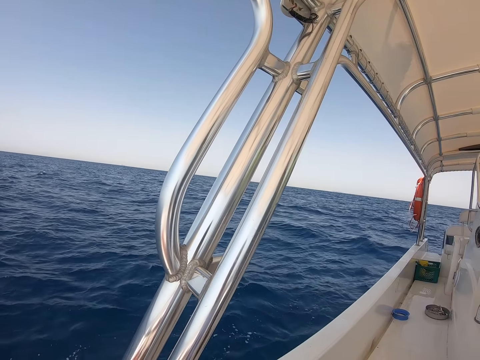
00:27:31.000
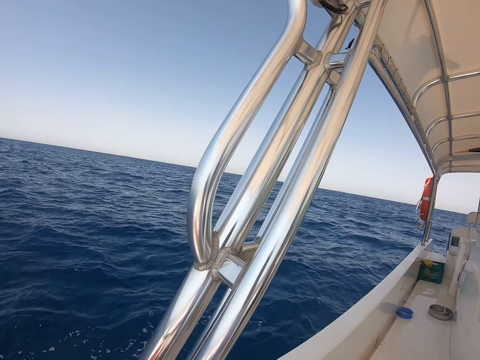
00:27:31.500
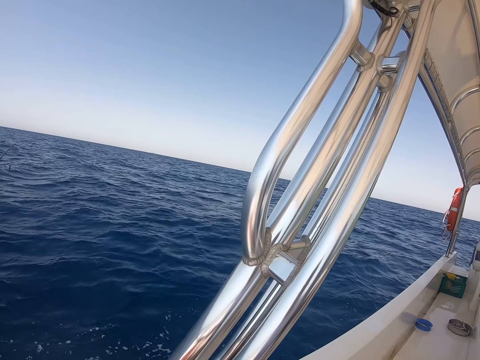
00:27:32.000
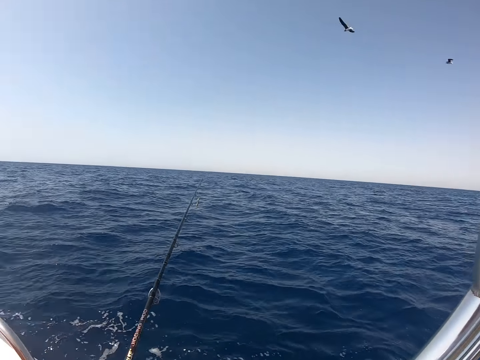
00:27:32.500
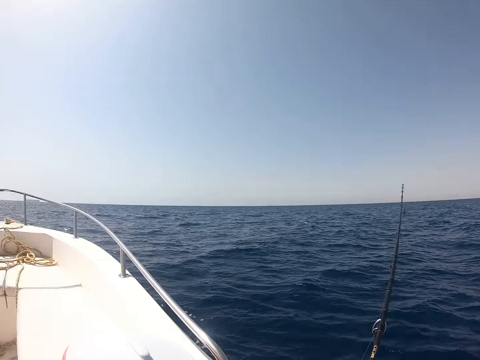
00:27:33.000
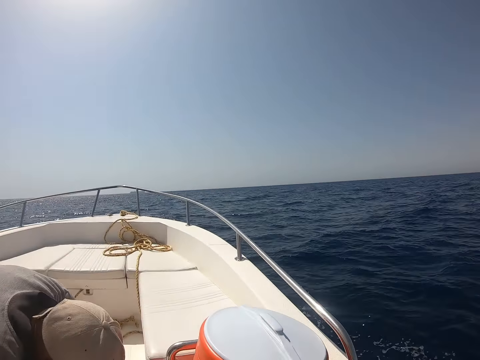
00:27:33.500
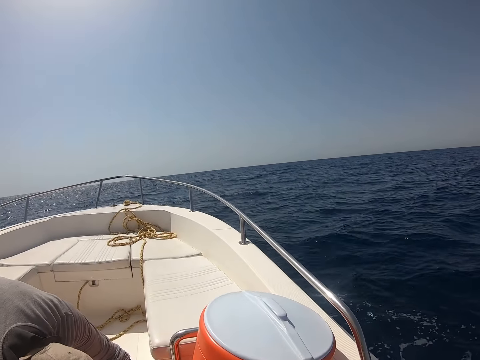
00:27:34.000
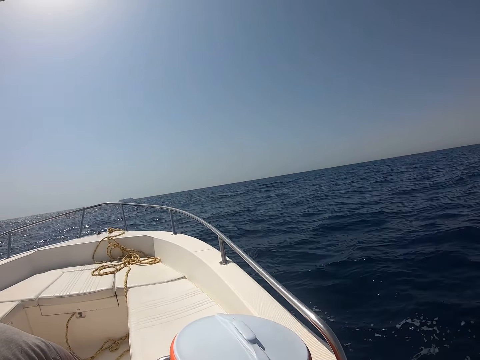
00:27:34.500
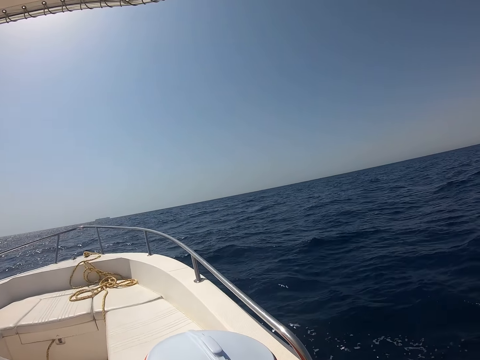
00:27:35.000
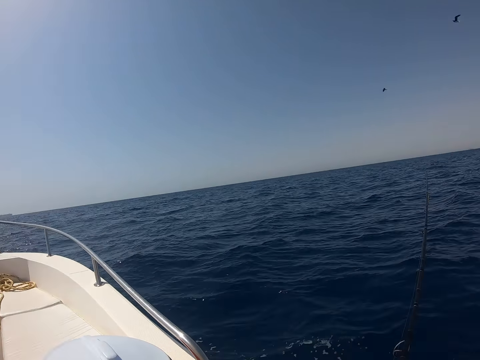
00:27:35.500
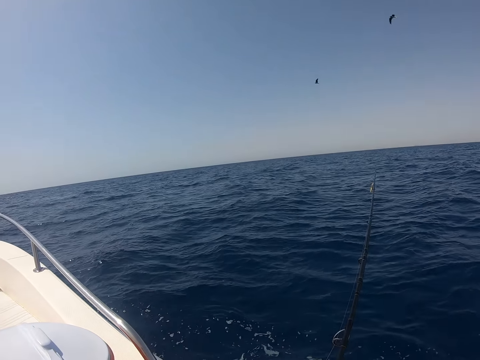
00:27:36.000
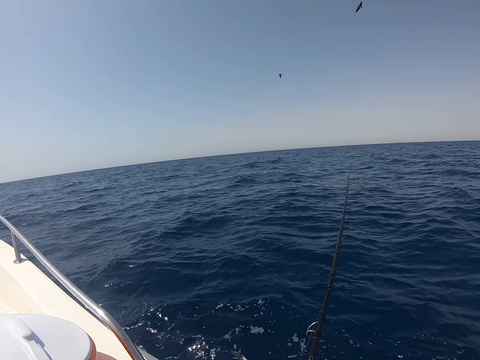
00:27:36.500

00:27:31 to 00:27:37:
A man walks around the boat.

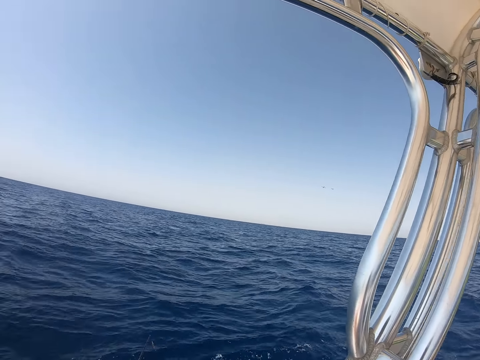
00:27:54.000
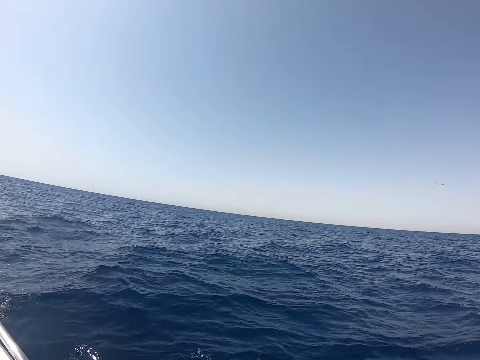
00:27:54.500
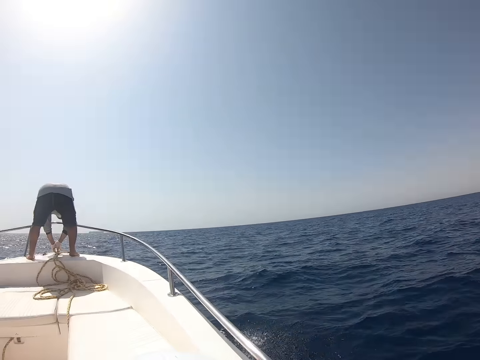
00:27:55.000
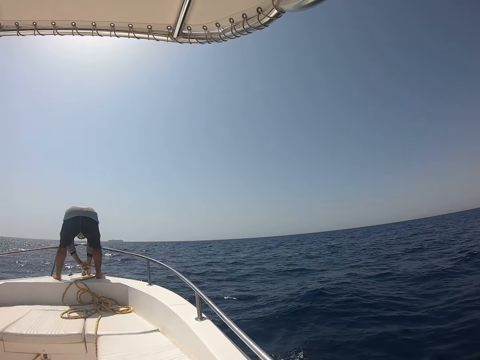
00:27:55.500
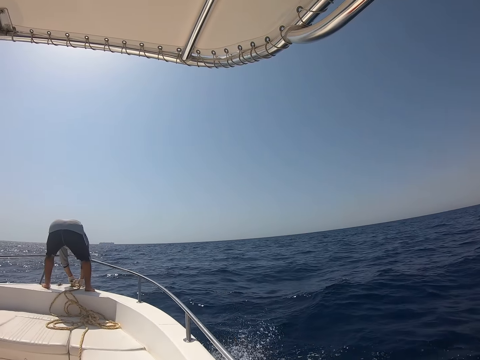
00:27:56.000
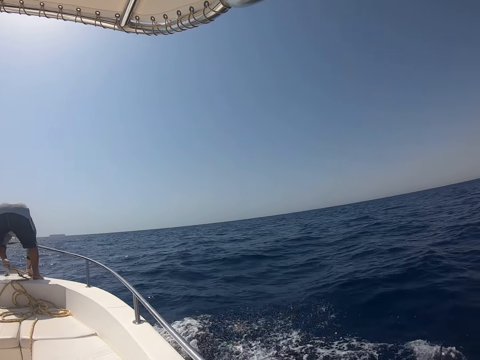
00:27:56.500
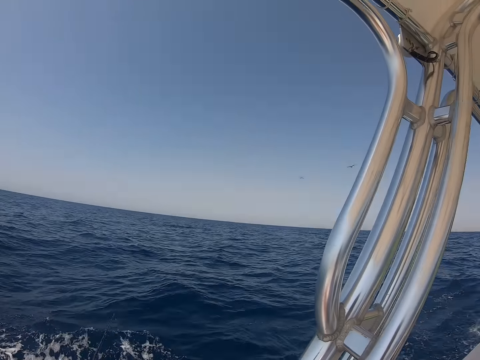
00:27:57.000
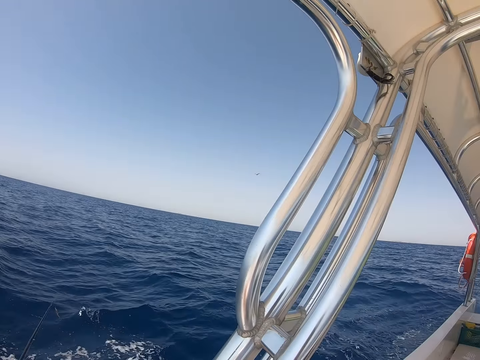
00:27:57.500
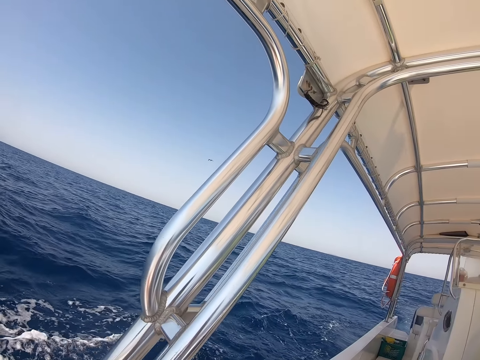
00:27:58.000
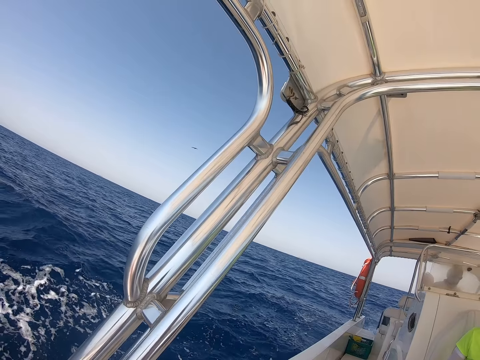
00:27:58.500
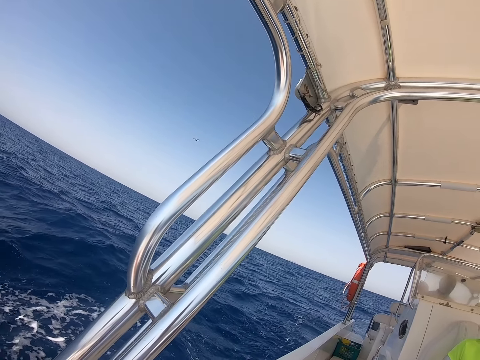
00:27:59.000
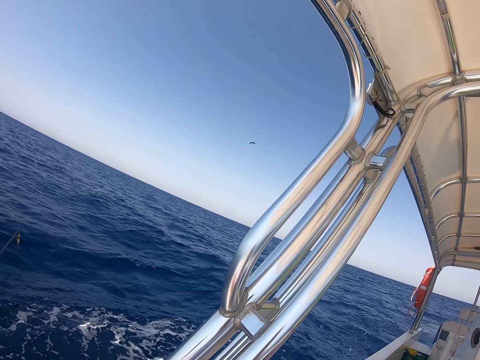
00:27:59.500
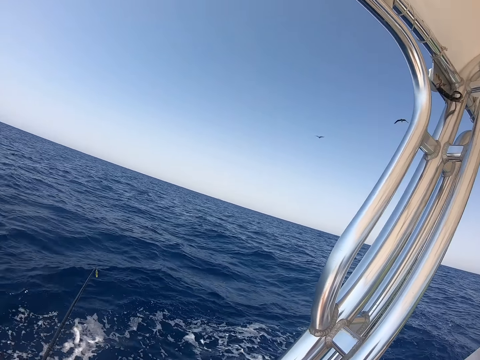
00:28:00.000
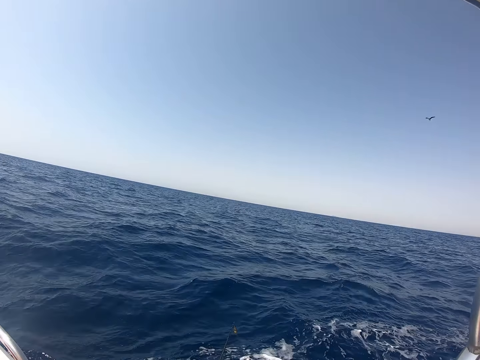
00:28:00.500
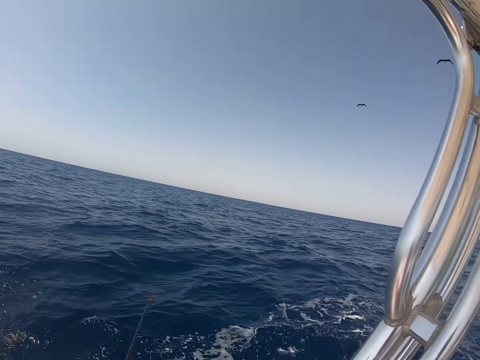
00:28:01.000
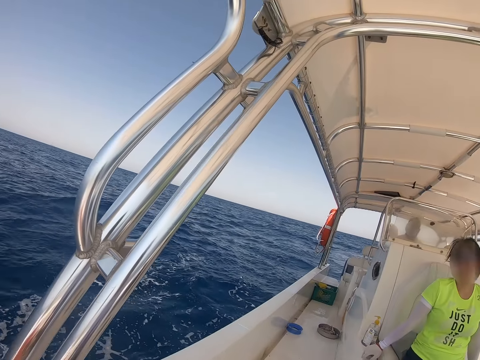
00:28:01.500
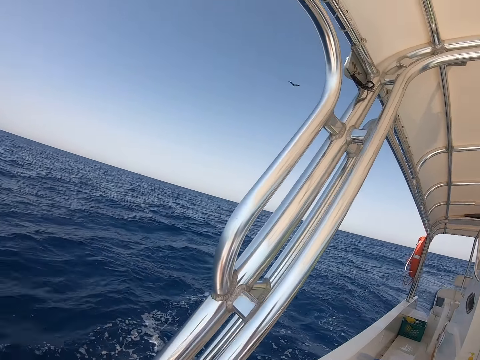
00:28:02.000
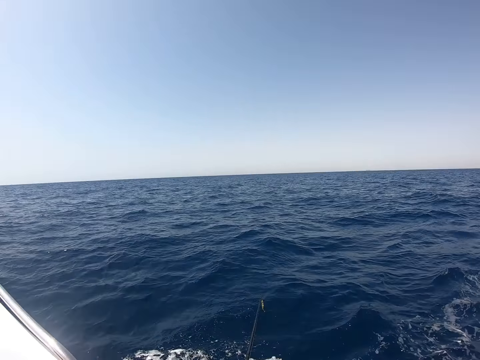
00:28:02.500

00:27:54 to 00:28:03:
A person pulls the rope from the ocean. The camera wearer looks around the ocean.

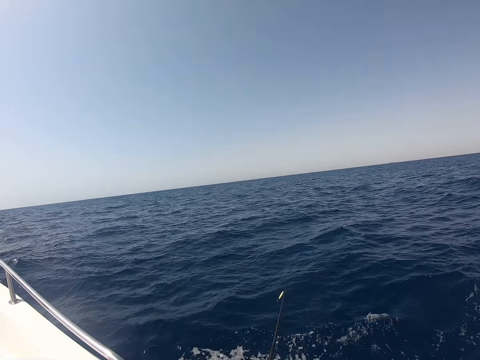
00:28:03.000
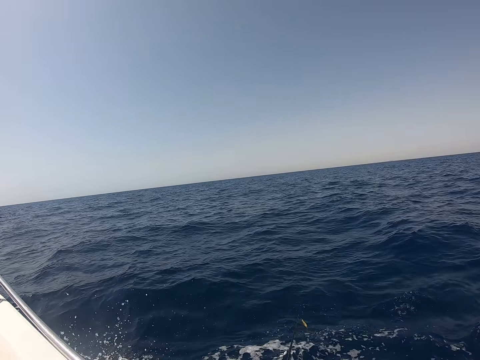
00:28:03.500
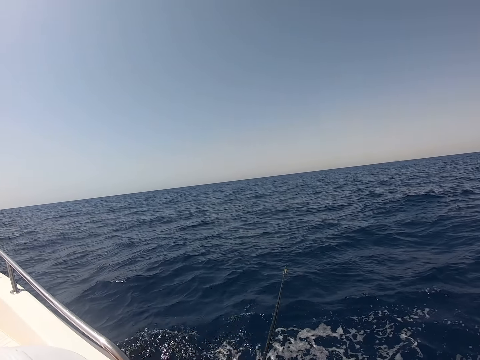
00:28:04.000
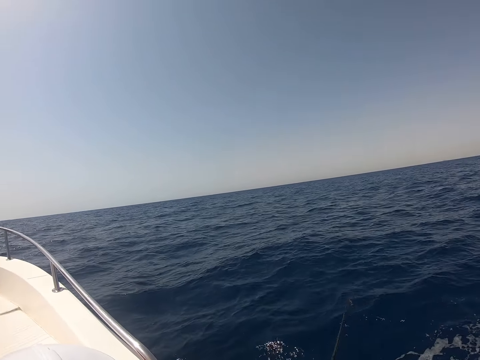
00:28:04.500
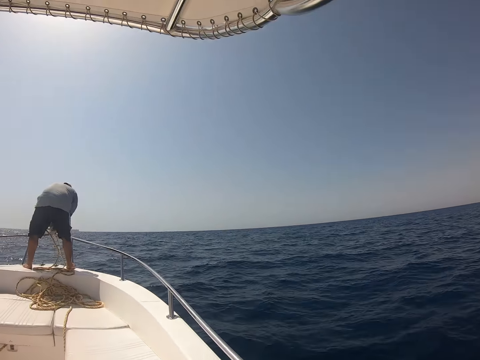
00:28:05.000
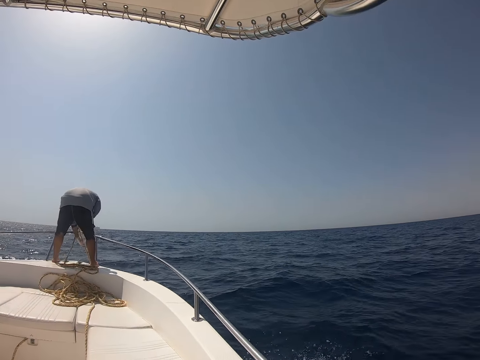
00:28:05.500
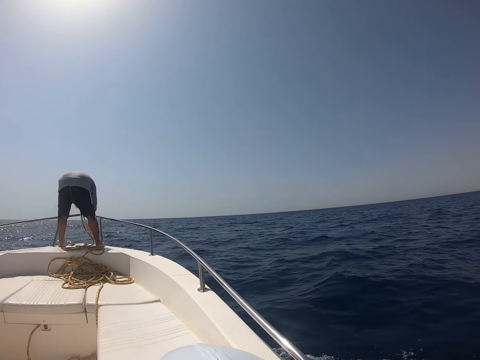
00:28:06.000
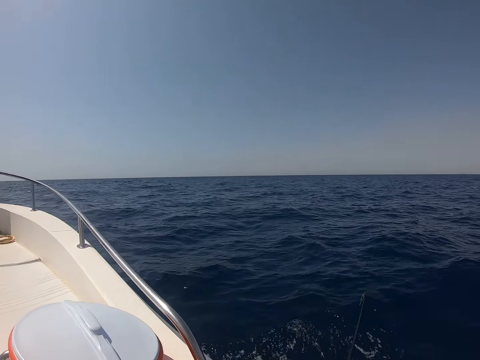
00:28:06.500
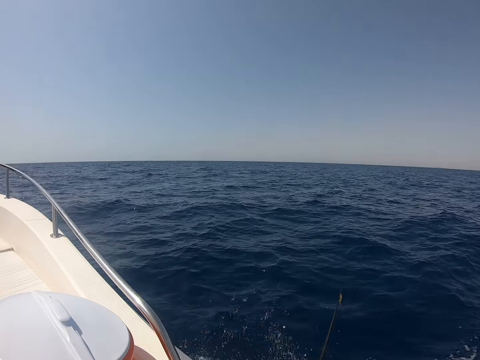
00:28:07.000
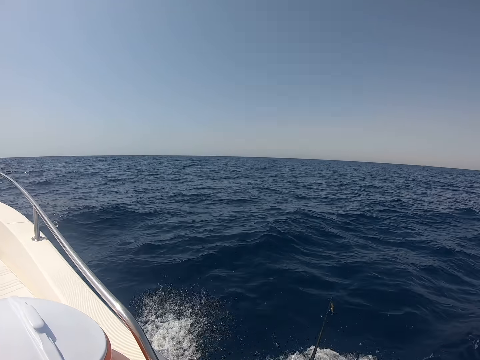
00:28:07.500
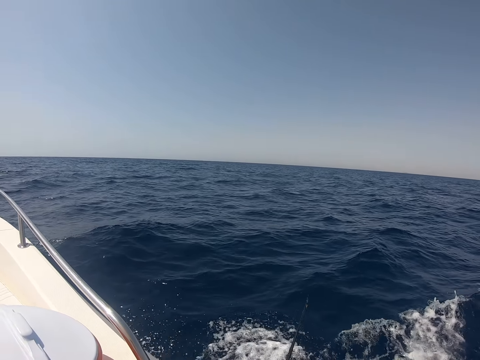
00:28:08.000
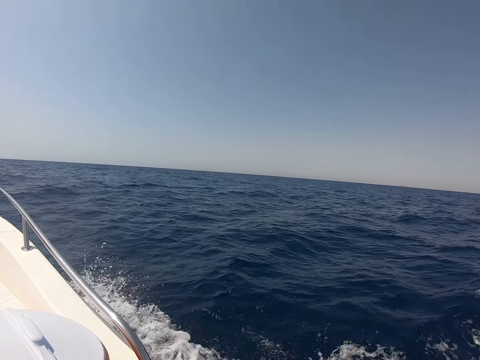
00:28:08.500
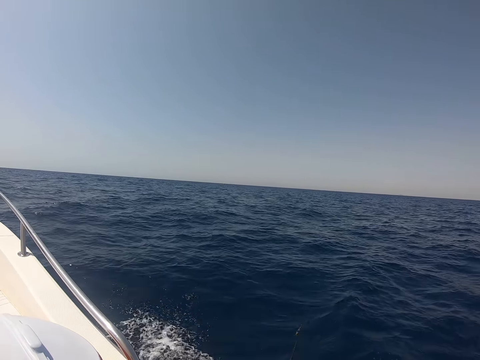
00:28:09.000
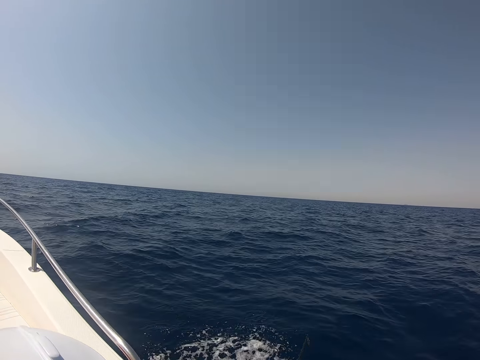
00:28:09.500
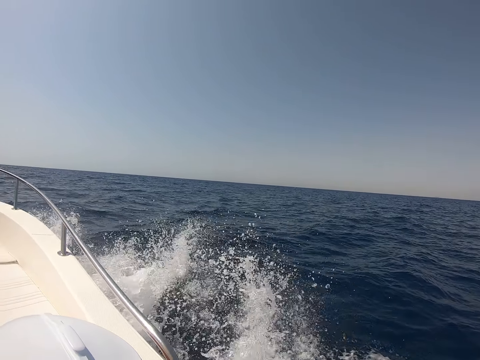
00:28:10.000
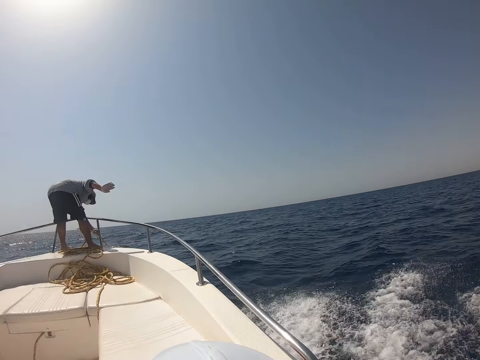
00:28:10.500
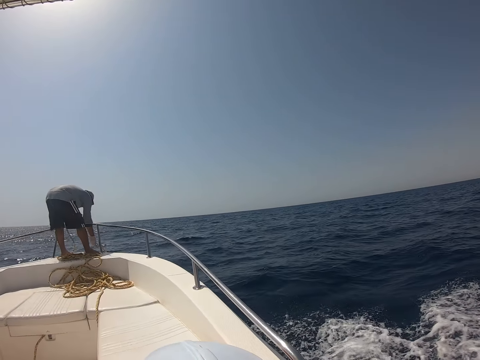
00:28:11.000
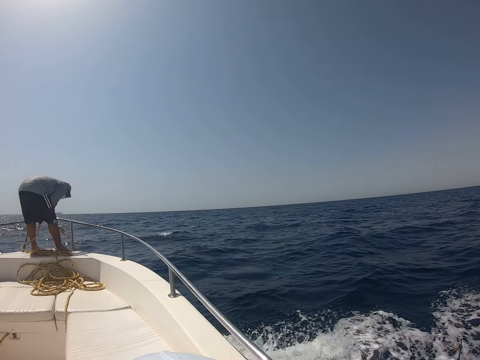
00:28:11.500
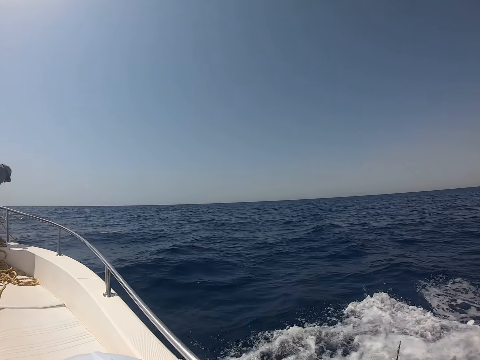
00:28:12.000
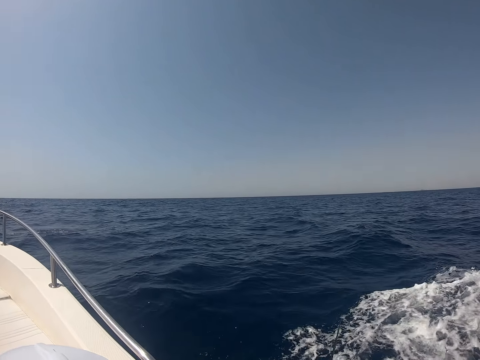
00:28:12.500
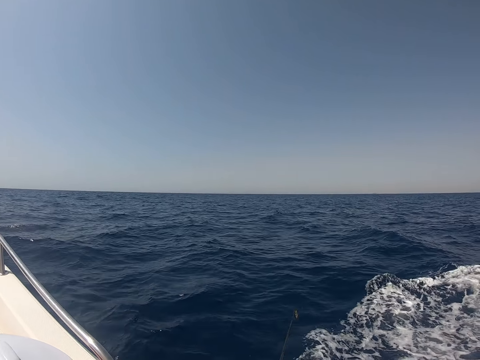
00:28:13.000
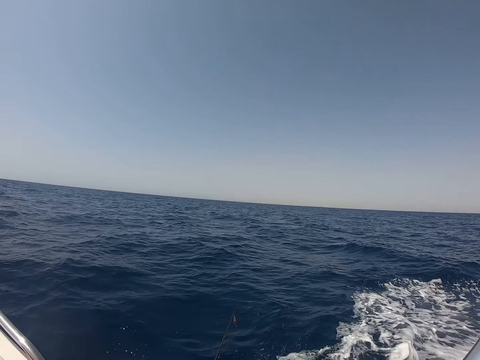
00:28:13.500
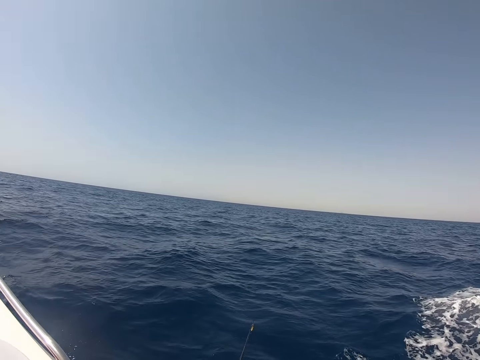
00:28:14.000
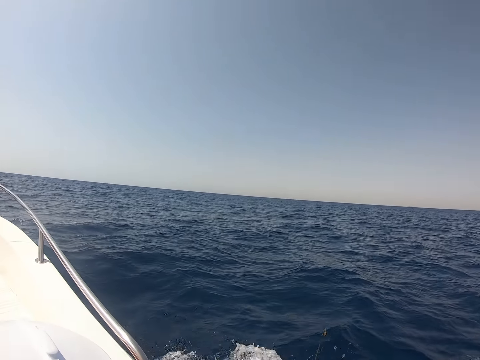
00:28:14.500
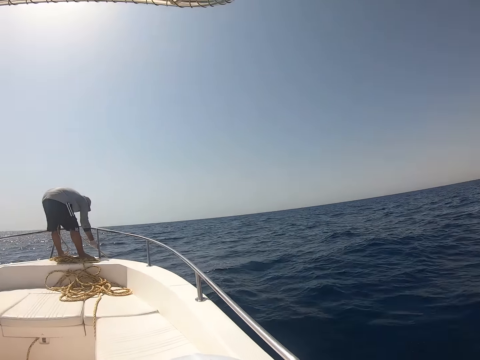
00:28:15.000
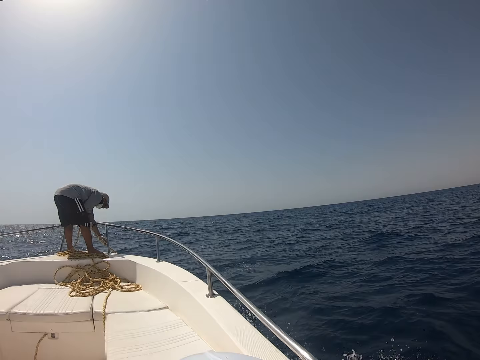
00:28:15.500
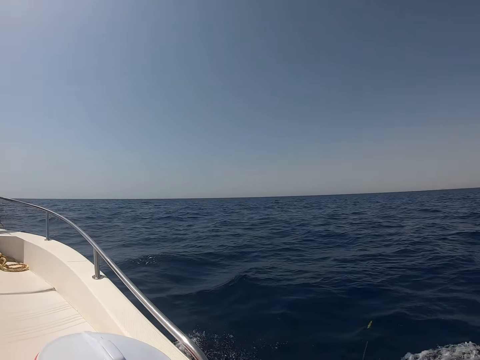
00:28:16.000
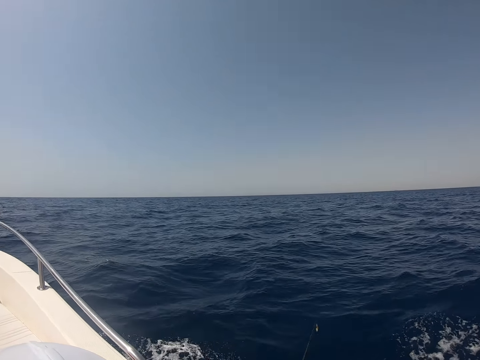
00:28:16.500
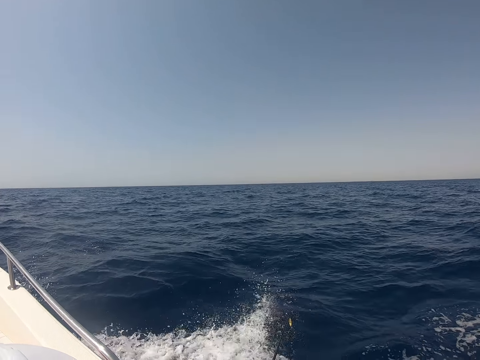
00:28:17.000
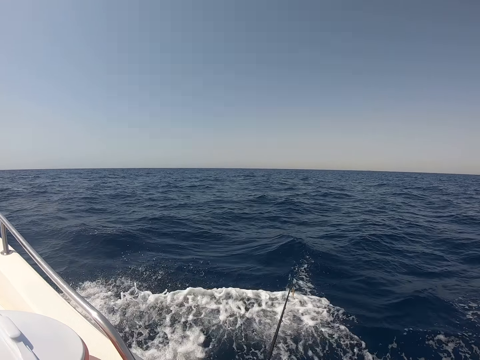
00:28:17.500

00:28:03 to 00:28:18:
A person pulls the rope from the ocean. The camera wearer looks around the ocean. The person pulls the rope from the ocean.
